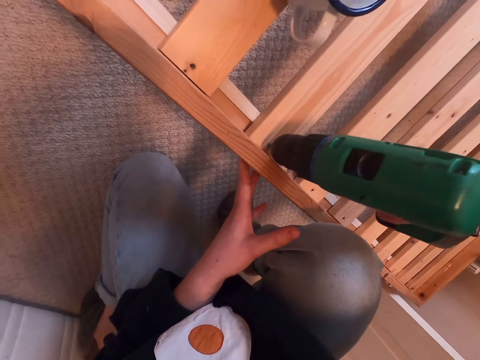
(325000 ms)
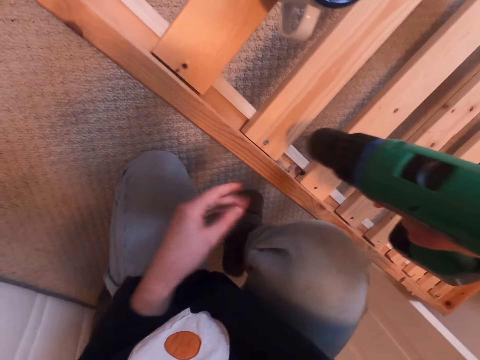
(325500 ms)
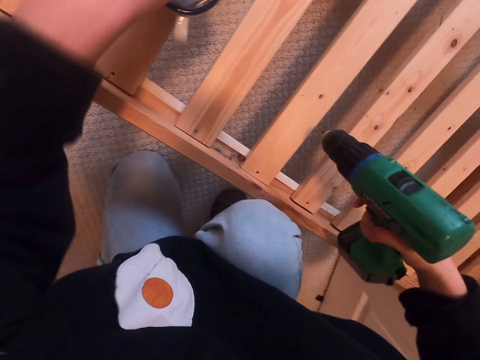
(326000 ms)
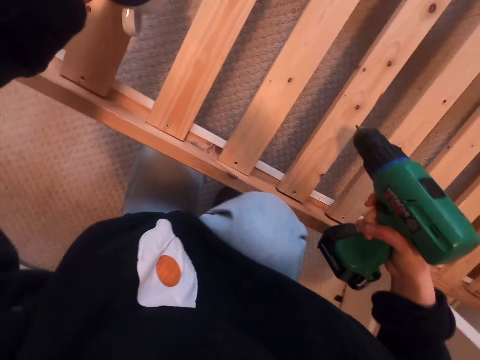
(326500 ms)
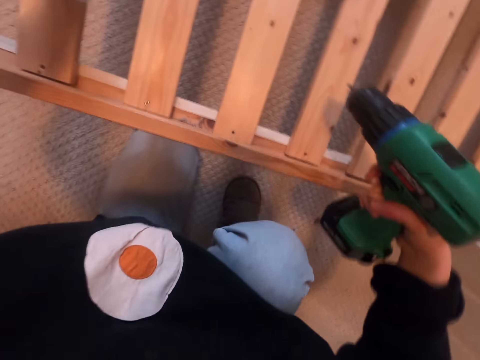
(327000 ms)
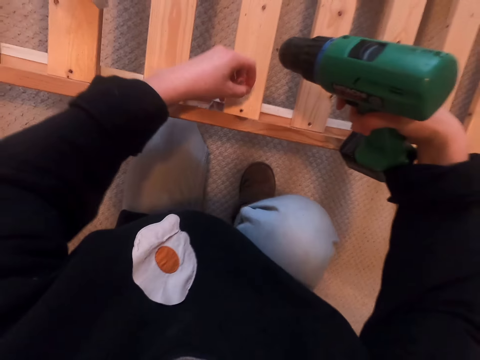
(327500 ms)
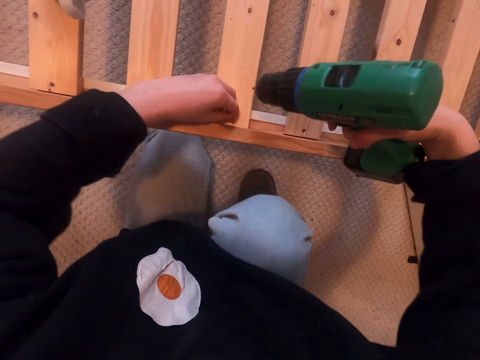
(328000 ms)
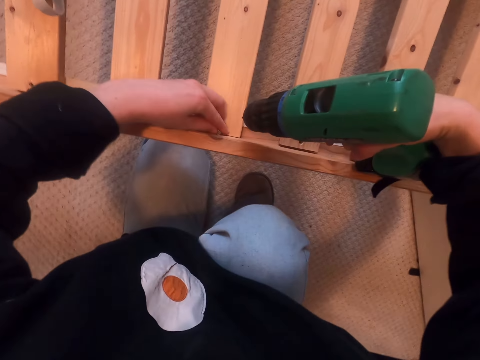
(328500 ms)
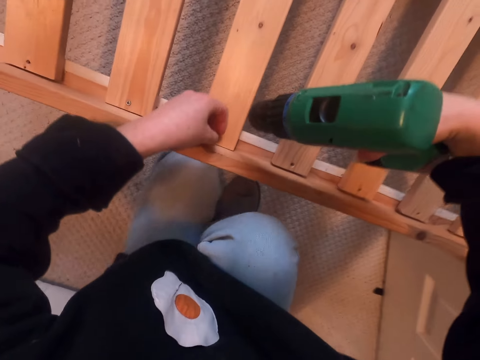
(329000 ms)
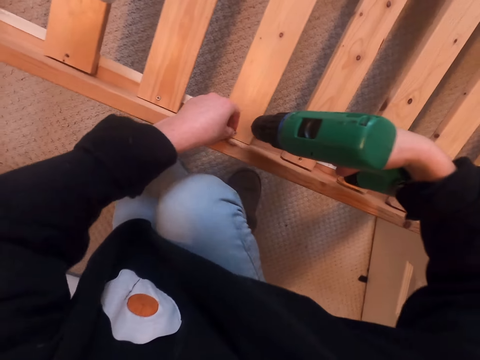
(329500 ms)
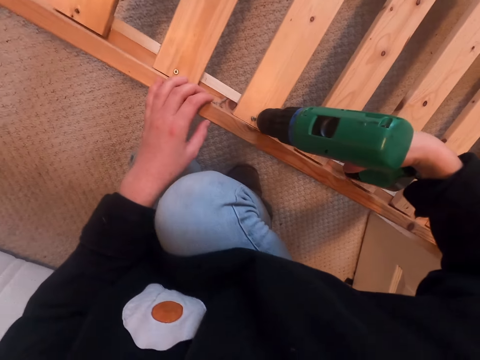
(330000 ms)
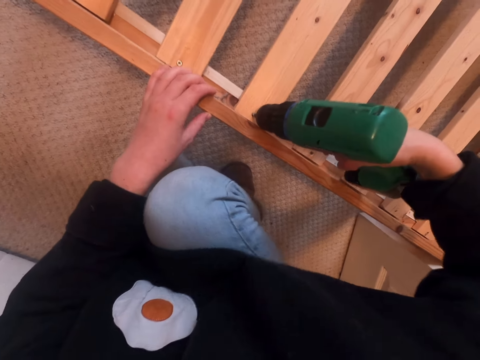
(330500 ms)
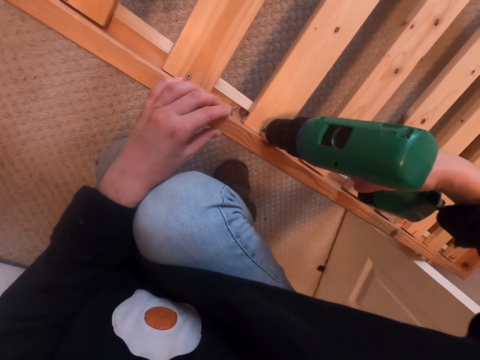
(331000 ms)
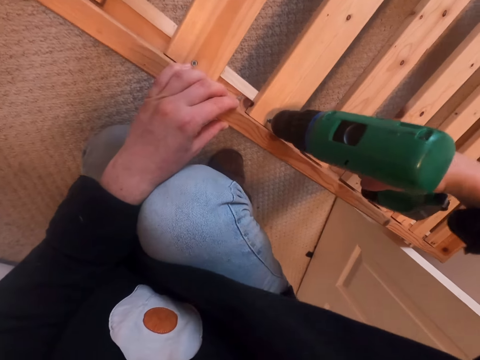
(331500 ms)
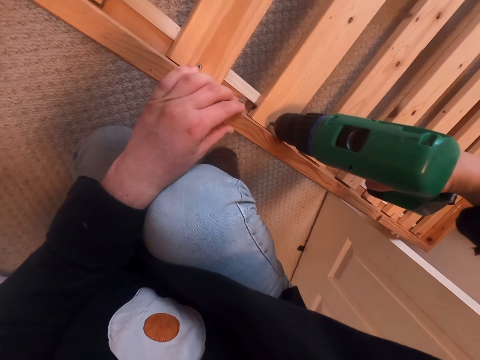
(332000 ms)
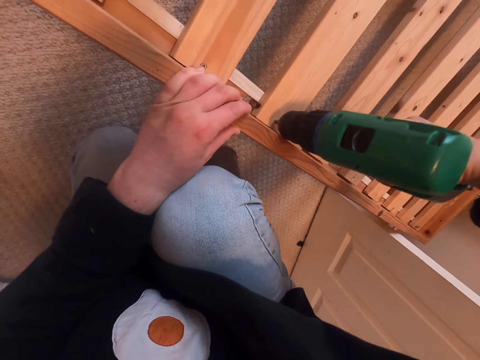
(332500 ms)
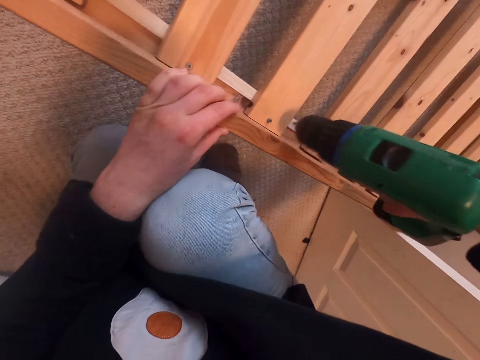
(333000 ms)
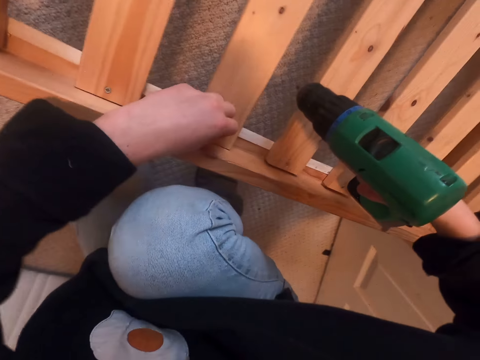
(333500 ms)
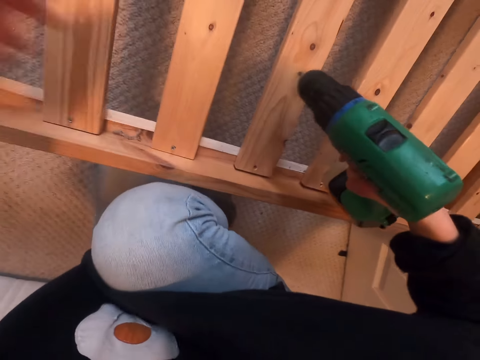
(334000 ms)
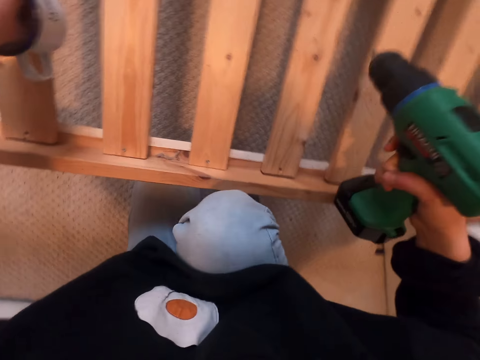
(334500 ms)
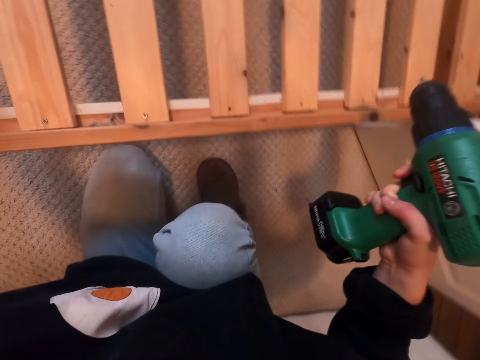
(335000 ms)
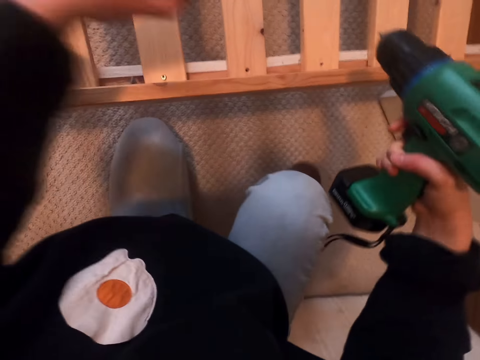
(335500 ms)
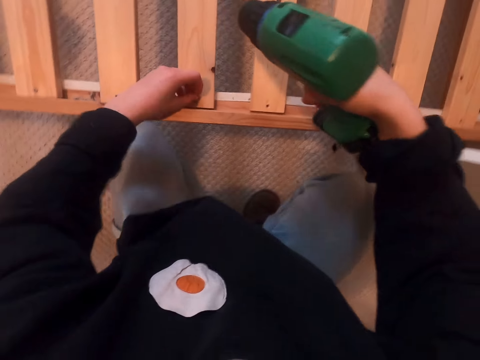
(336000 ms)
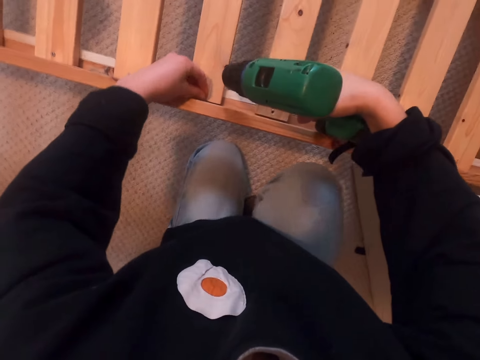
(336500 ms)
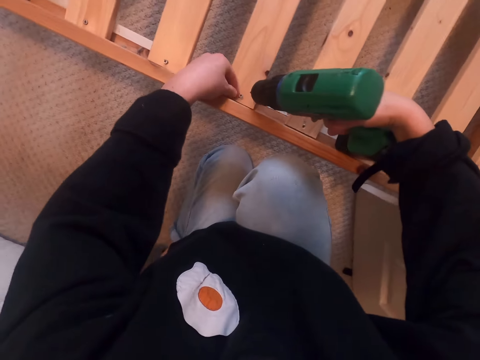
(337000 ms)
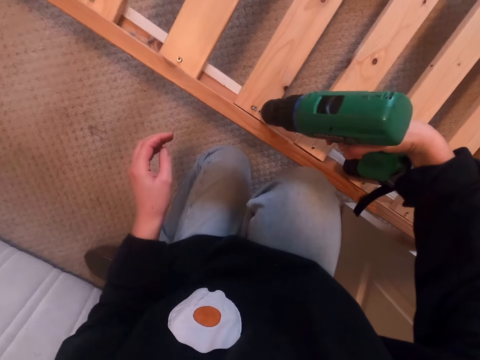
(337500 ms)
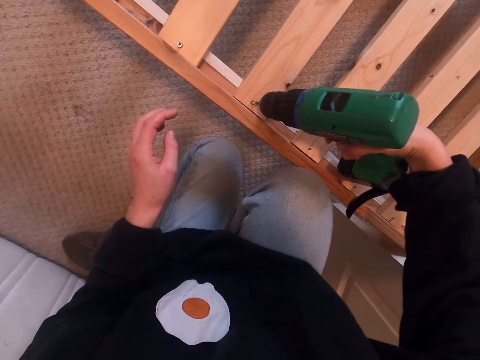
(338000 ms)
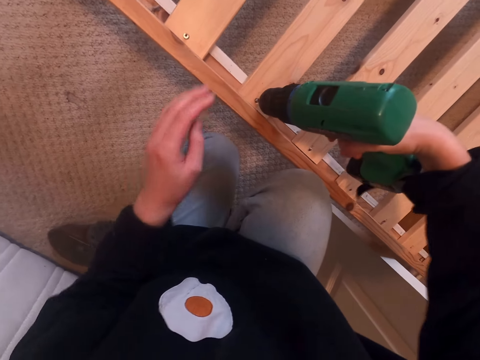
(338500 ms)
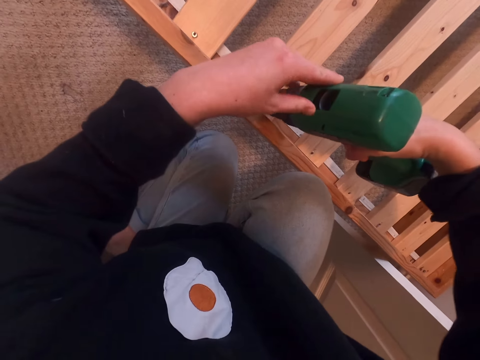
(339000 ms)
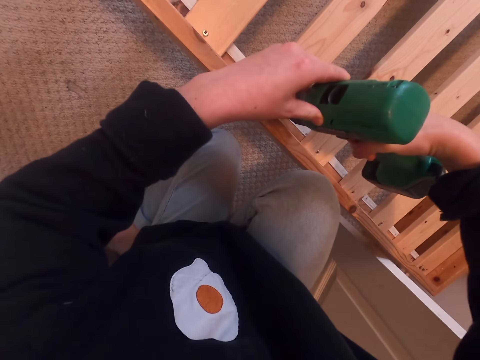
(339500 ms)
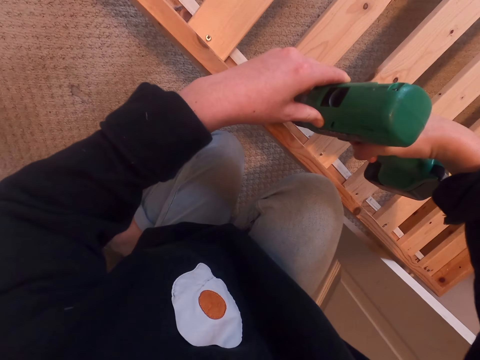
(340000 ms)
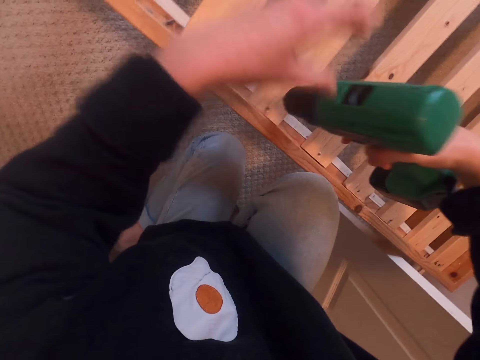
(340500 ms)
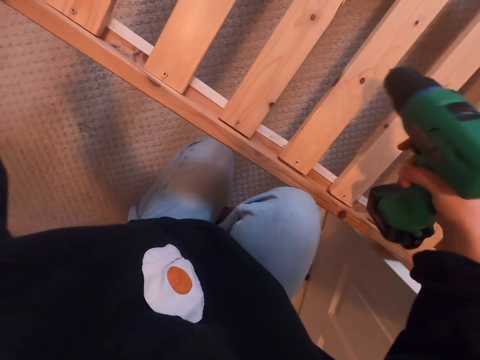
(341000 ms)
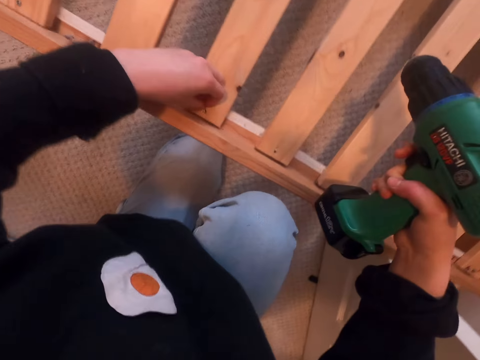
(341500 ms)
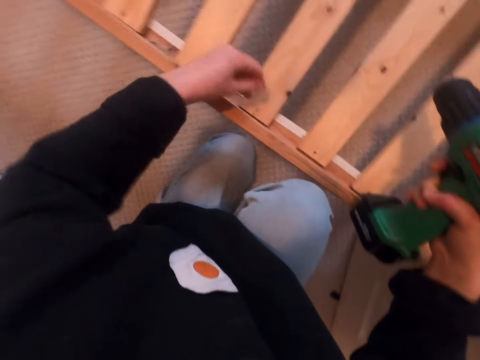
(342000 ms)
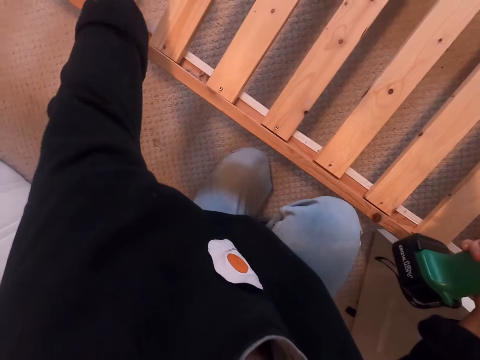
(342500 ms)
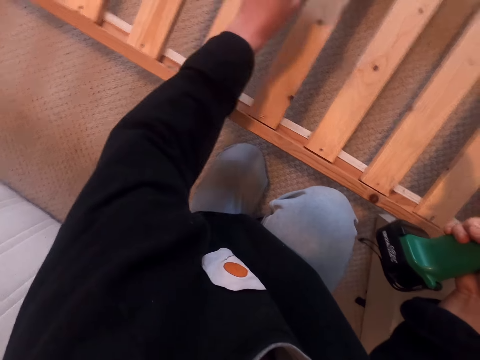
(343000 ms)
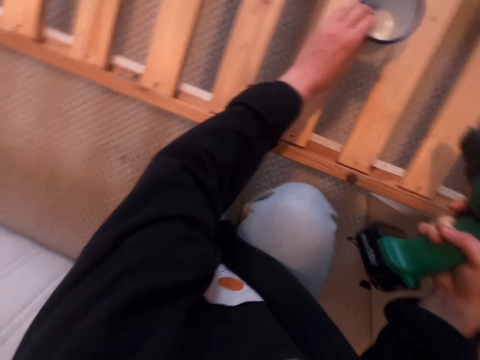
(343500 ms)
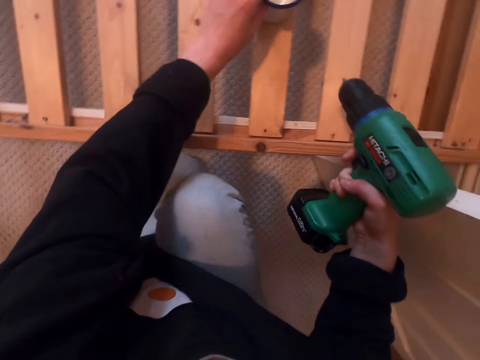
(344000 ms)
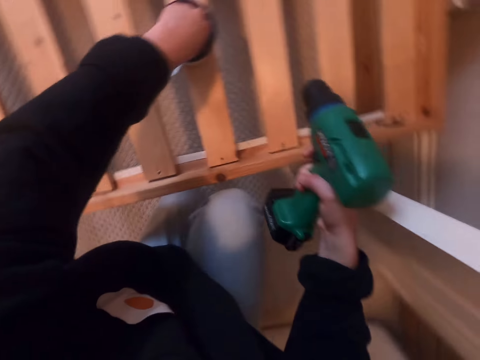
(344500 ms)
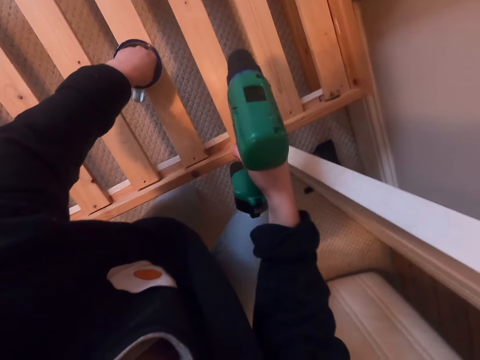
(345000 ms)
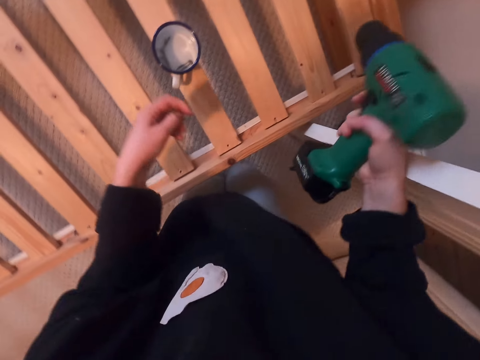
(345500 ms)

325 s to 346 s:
The camera wearer moves his hand. He picks up the nail in the cup. He puts the nail in the hole in the bed. He drills the nail in the wooden part of the bed. He holds the screw. He touches the nail in the wooden part of the bed. He moves his hand. He picks up the nail in the cup. He puts the nail in the hole in the bed. He touches the nail in the wooden part of the bed. He drills the screw. He moves his hand. He puts the nail in the hole in the bed. He picks up a cup on top of the bed. He moves the cup. He puts the cup on the bed. He picks up the nail in the cup.

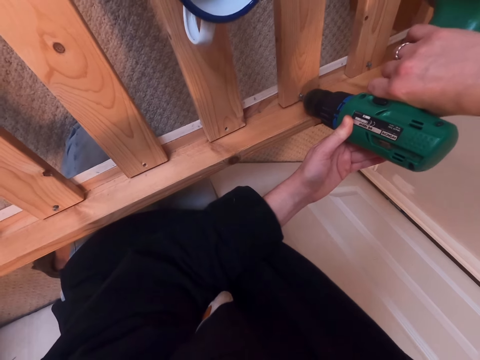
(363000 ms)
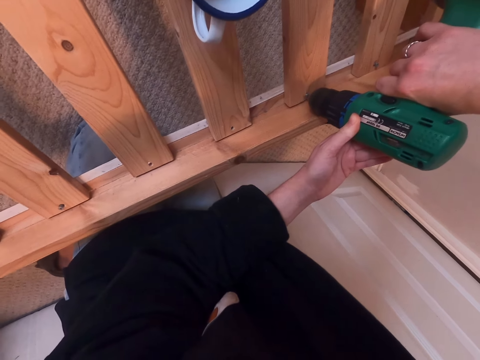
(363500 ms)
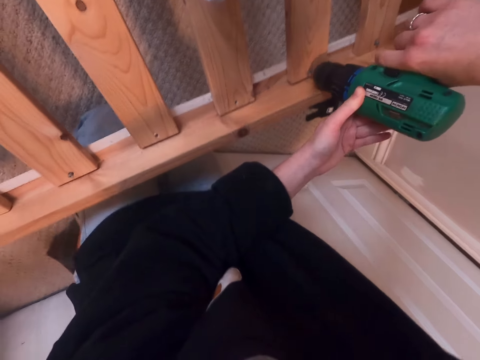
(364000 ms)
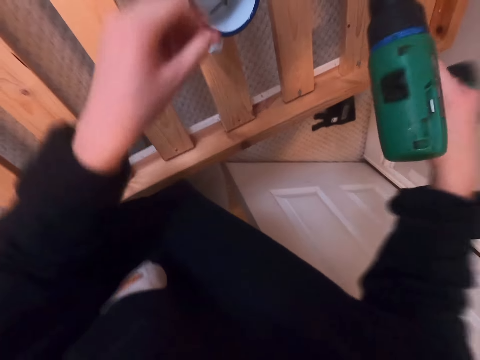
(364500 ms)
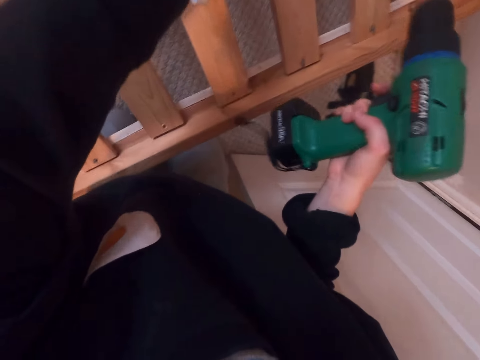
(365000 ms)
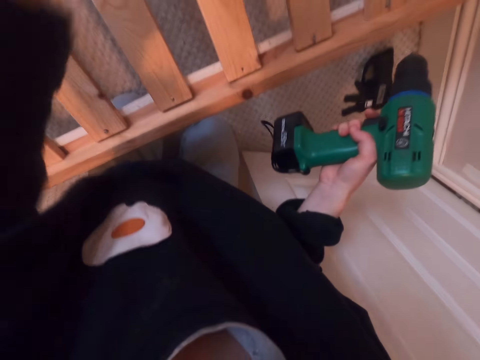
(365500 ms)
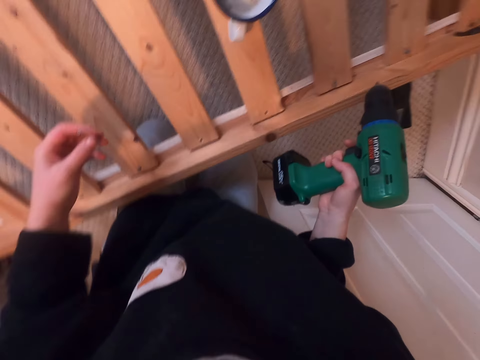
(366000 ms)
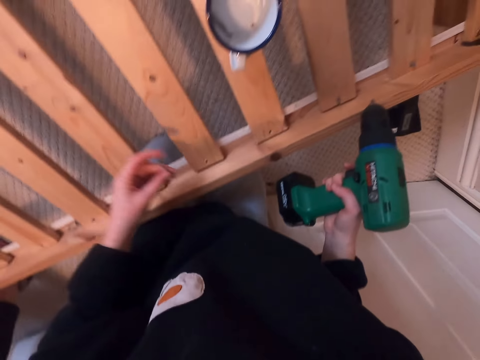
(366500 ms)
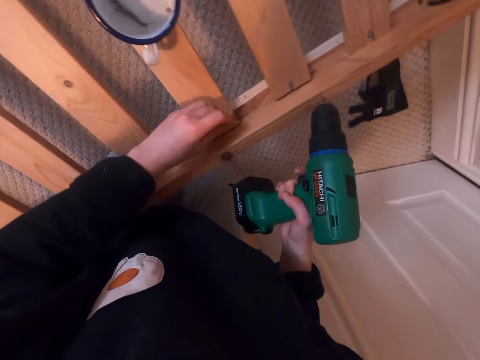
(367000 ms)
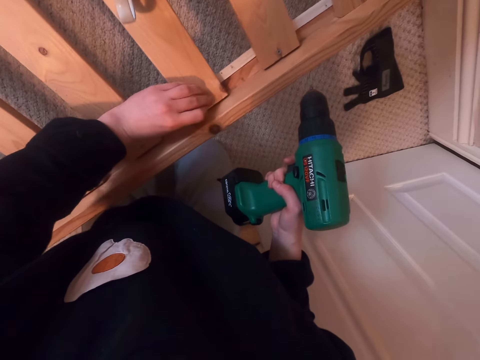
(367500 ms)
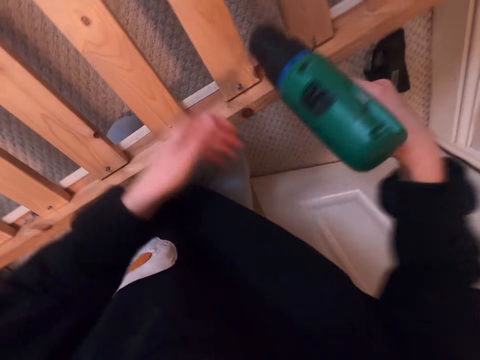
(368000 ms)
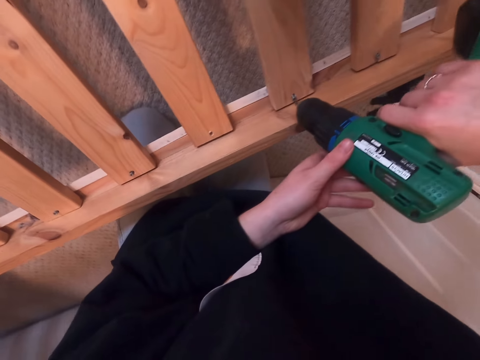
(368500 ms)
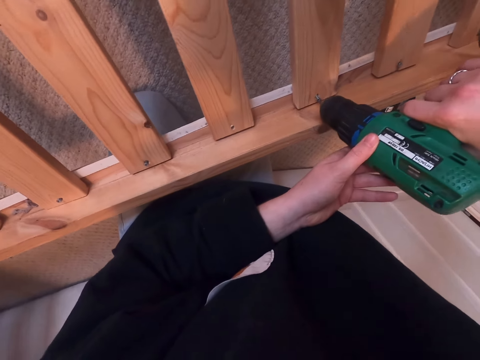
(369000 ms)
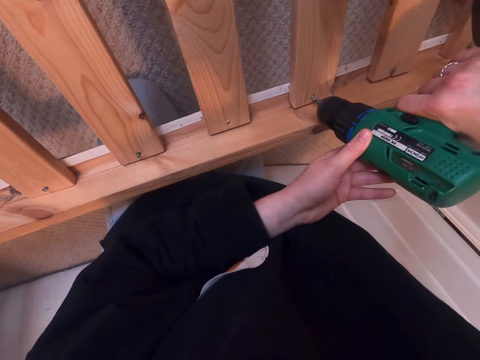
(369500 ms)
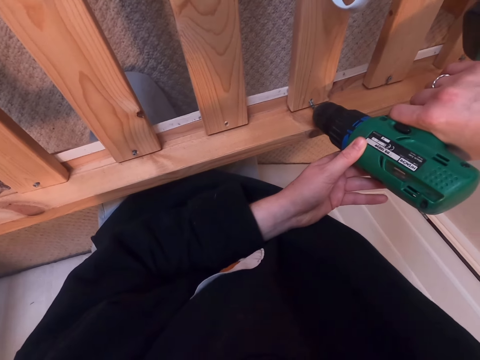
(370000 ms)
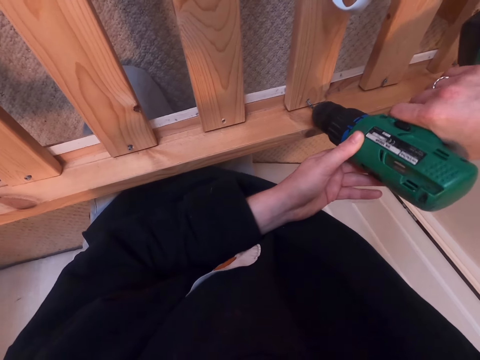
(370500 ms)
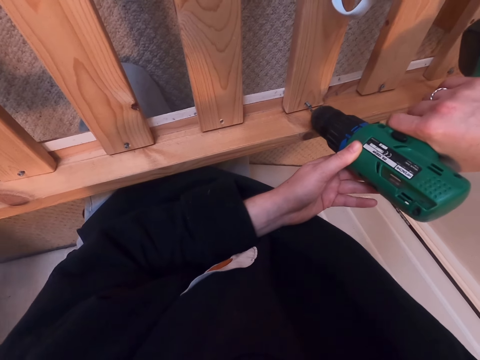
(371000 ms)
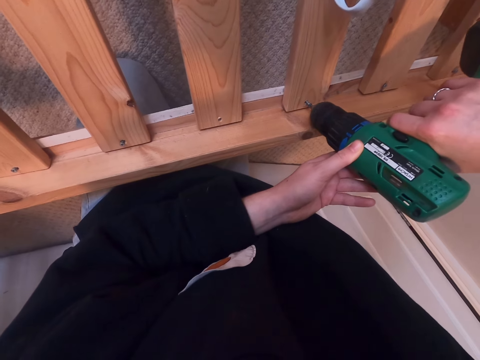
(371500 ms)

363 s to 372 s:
The camera wearer moves his hand. He picks up the nail in the cup. He puts the nail in the hole of the bed. He drills the nail in the wooden part of the bed.
